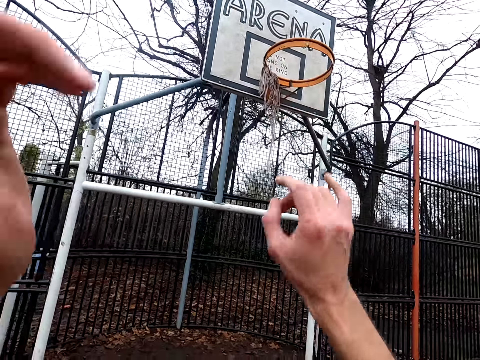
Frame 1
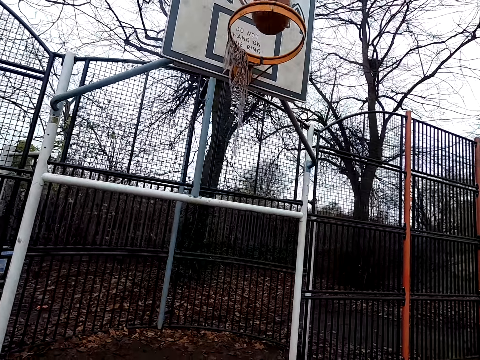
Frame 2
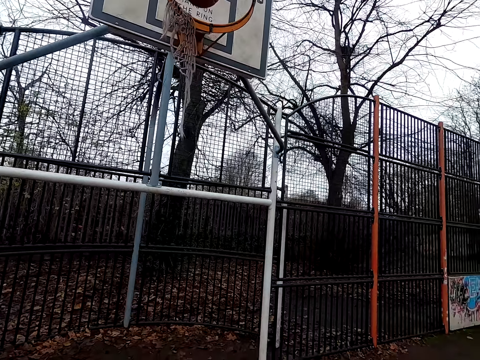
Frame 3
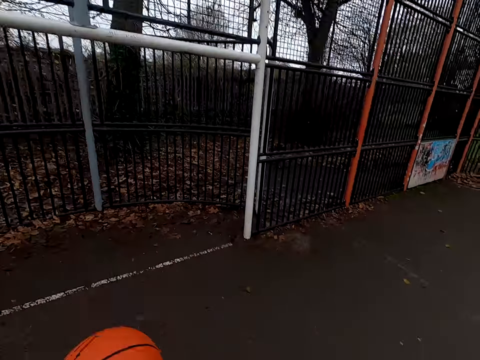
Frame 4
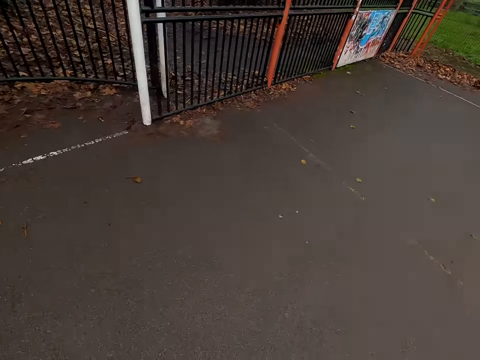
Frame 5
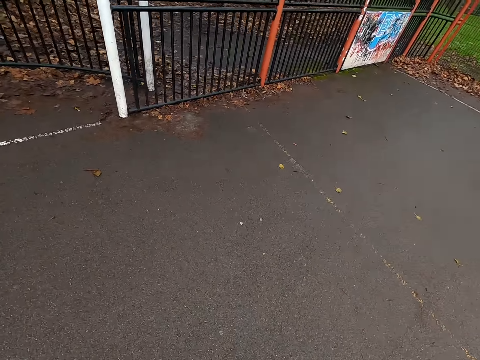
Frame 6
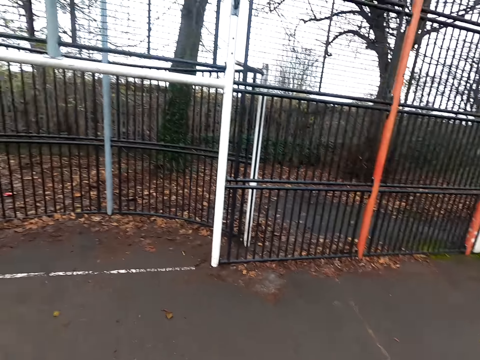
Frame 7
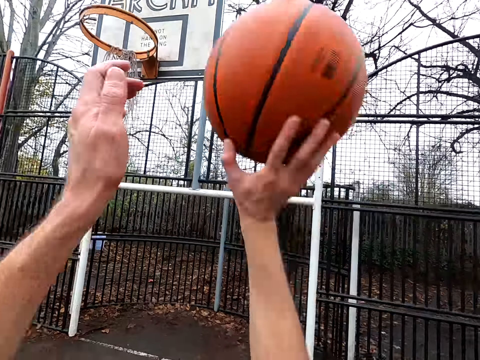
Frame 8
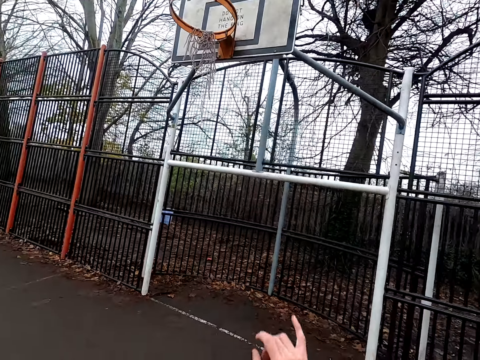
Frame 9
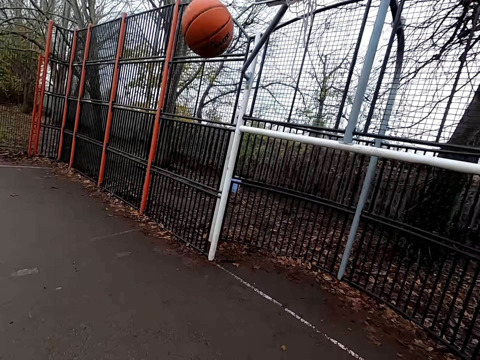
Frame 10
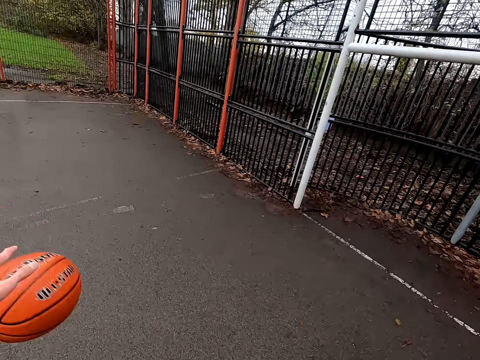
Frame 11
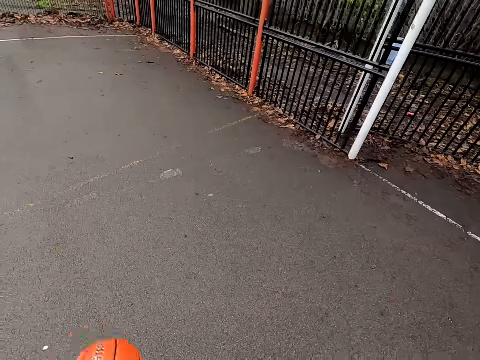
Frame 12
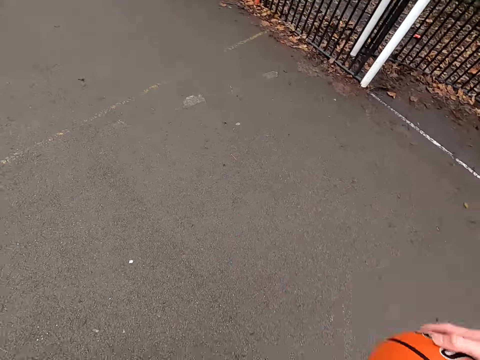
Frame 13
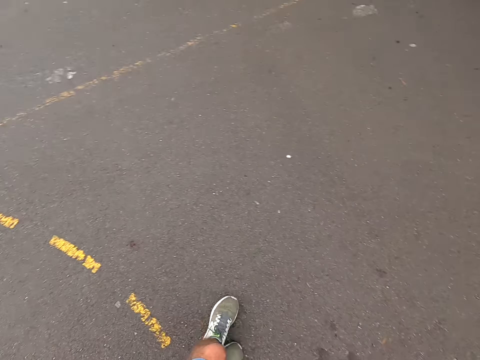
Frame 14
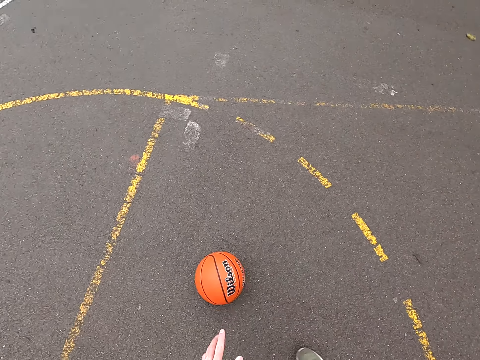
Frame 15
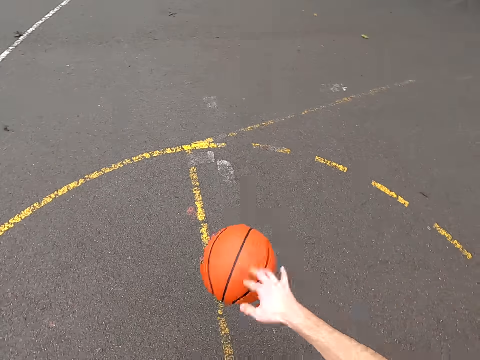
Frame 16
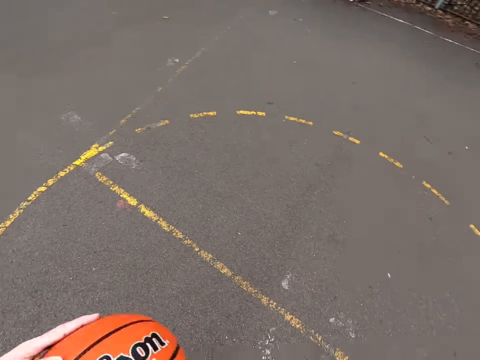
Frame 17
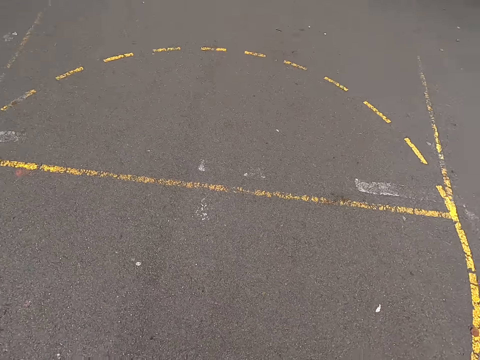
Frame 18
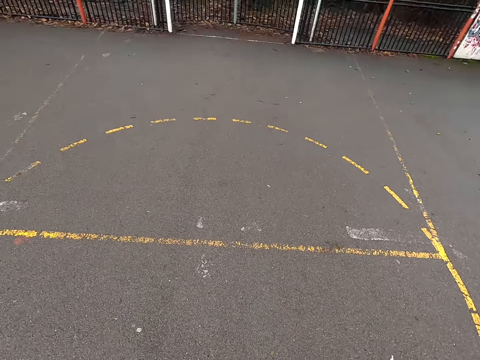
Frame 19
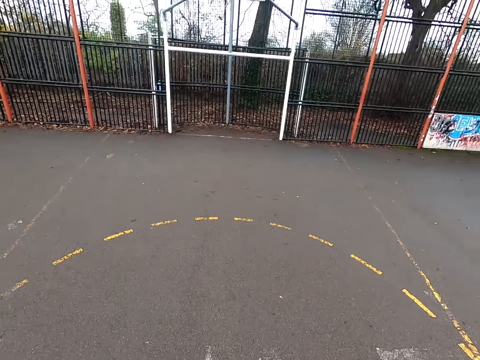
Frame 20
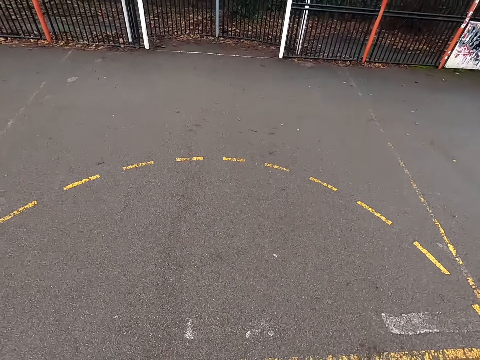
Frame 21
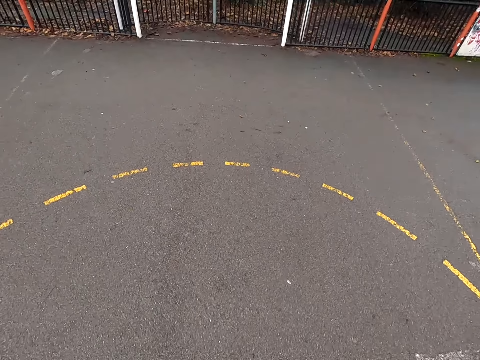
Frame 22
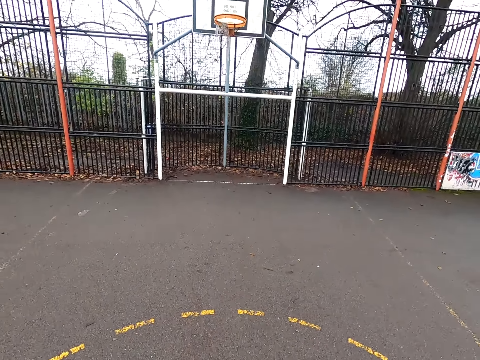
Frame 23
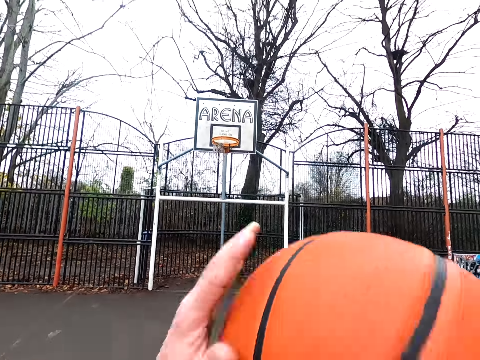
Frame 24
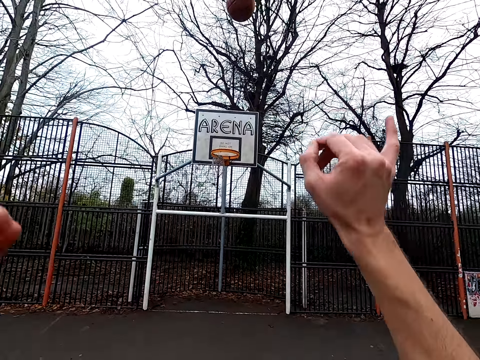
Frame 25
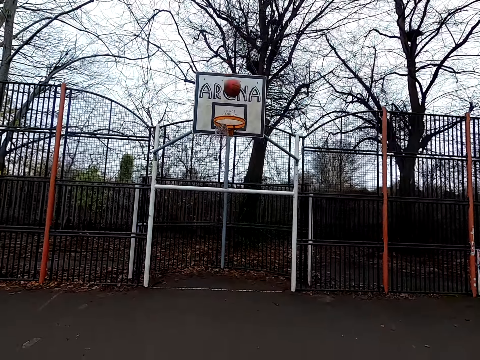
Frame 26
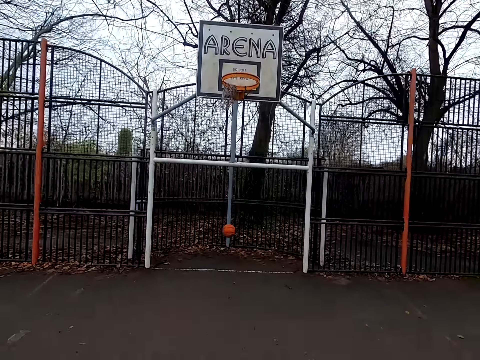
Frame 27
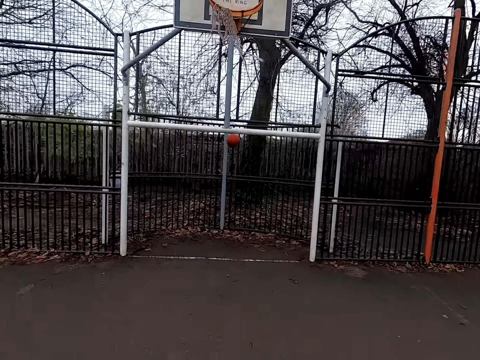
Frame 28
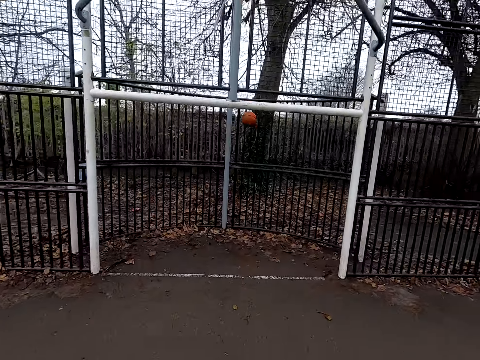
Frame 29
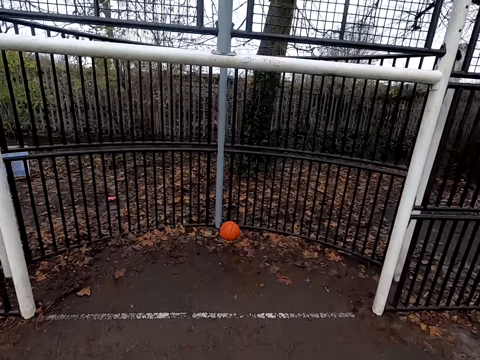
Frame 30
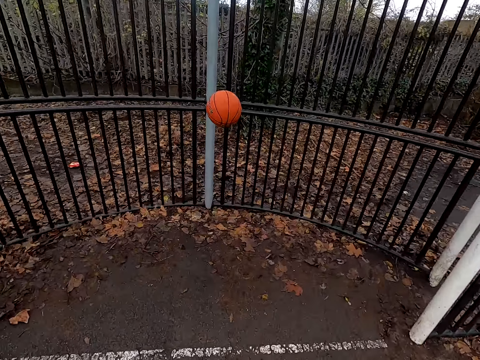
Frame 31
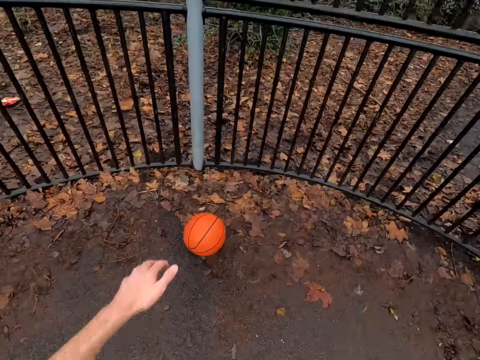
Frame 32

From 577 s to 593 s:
The camera wearer shoots the ball. They pick up the ball. They walk around. They shoot the ball. They take the ball. They dribble the ball. They walk around. They dribble the ball. They shoot the ball. They walk around.

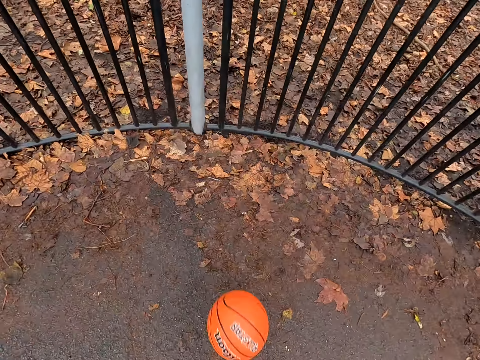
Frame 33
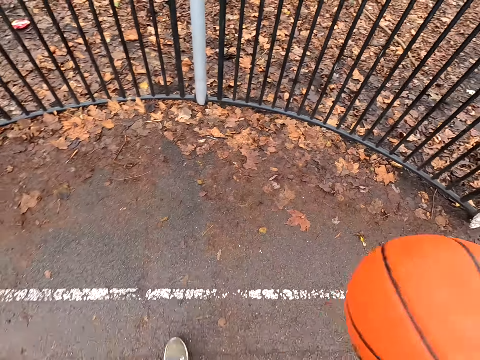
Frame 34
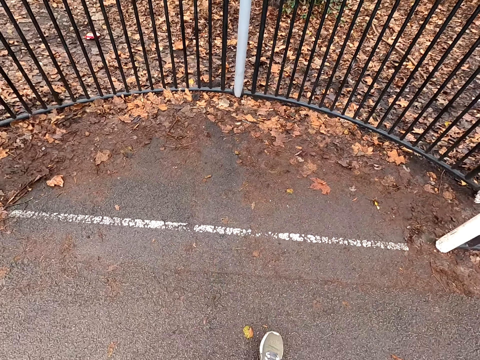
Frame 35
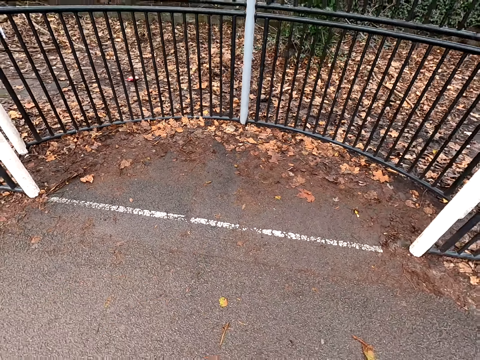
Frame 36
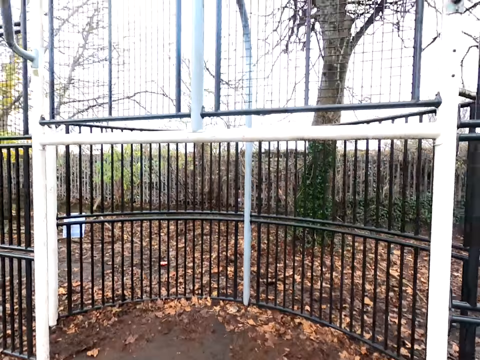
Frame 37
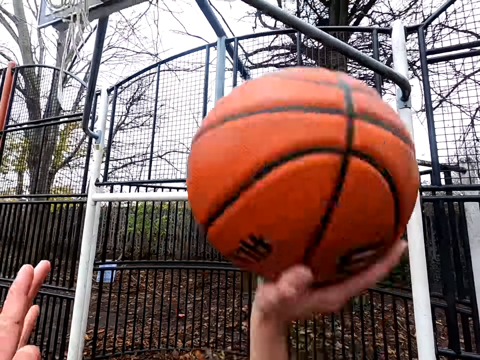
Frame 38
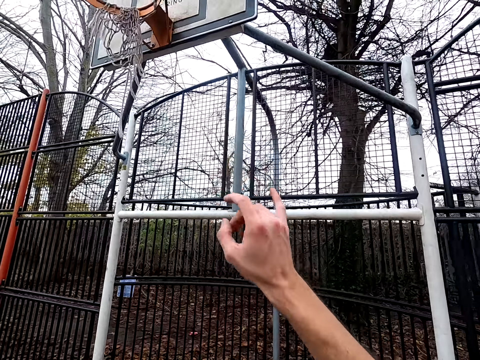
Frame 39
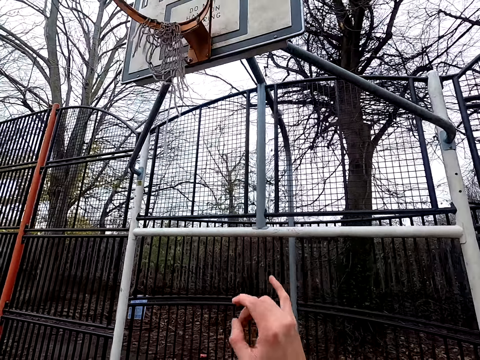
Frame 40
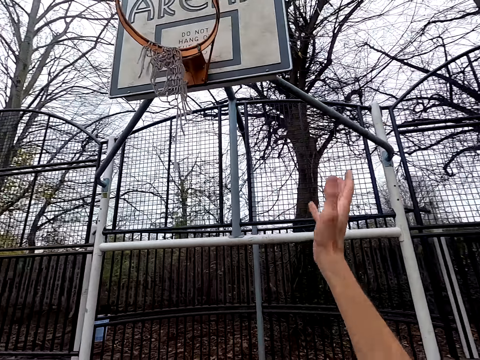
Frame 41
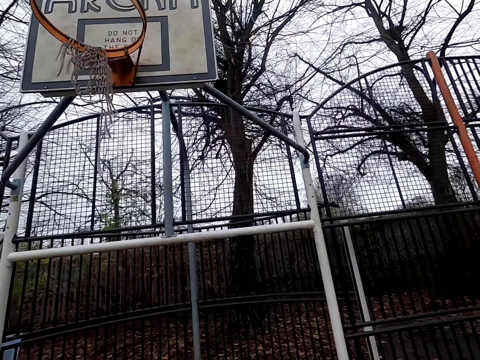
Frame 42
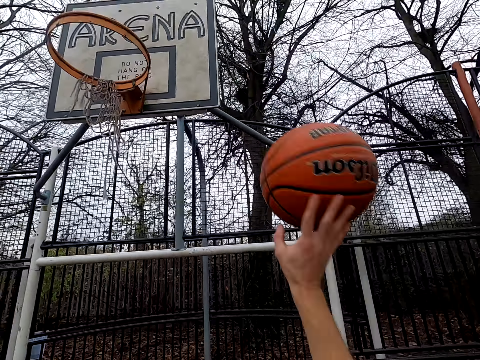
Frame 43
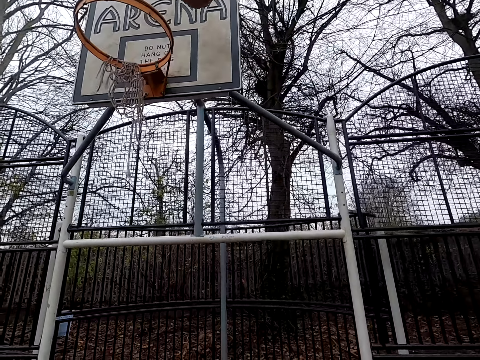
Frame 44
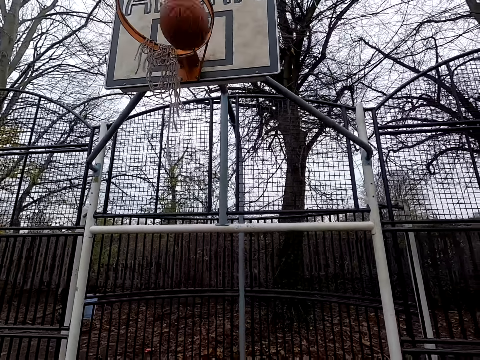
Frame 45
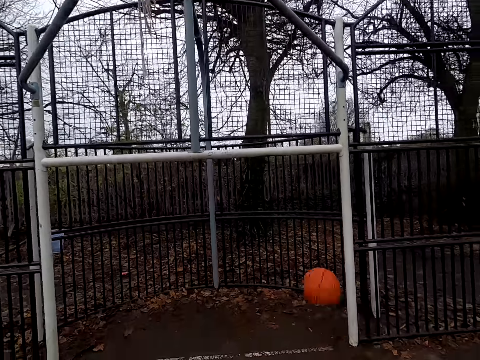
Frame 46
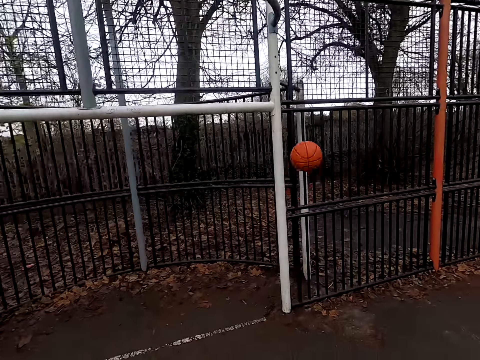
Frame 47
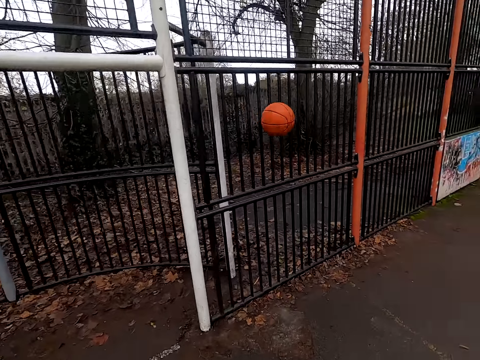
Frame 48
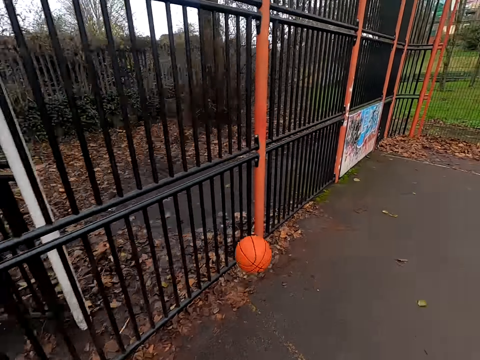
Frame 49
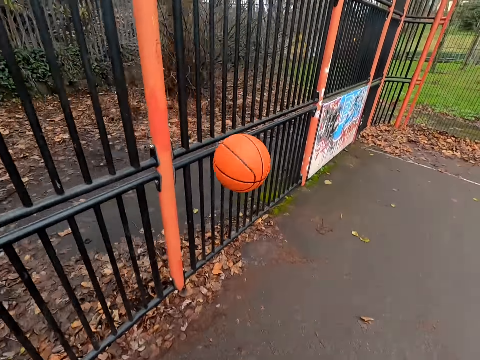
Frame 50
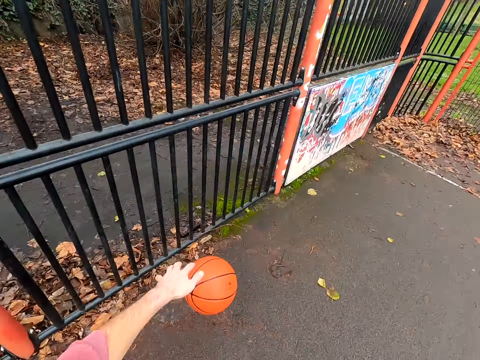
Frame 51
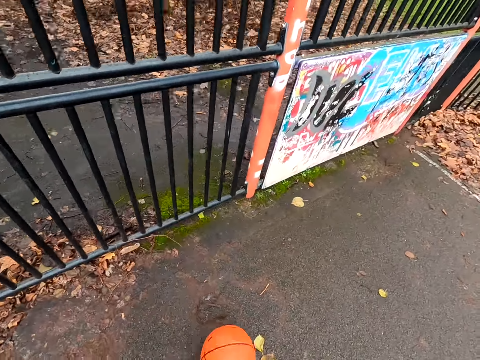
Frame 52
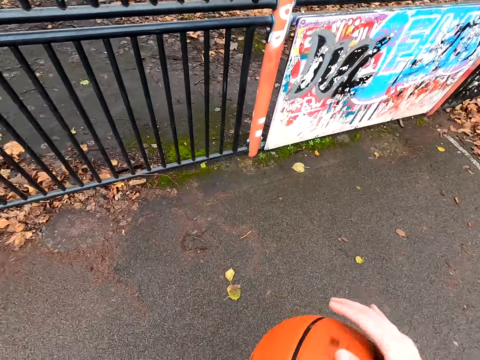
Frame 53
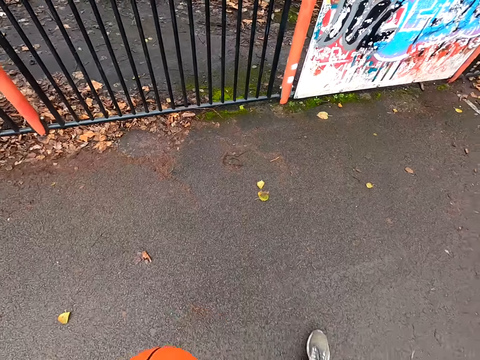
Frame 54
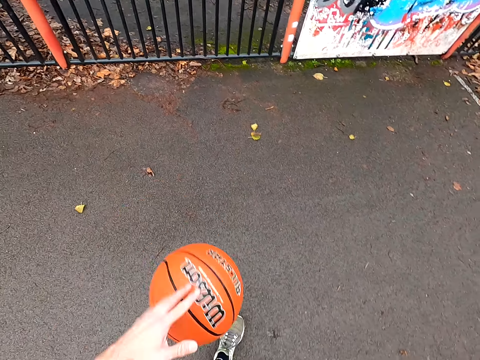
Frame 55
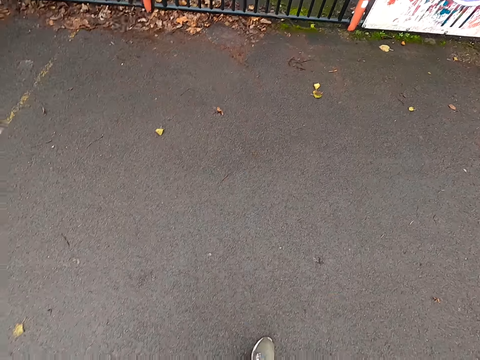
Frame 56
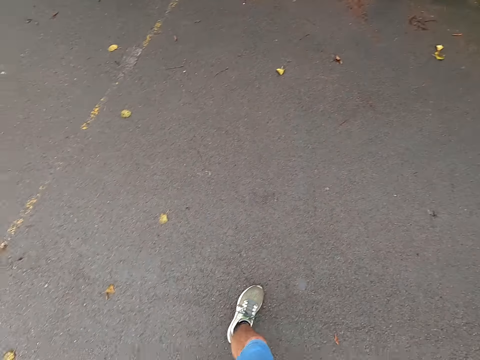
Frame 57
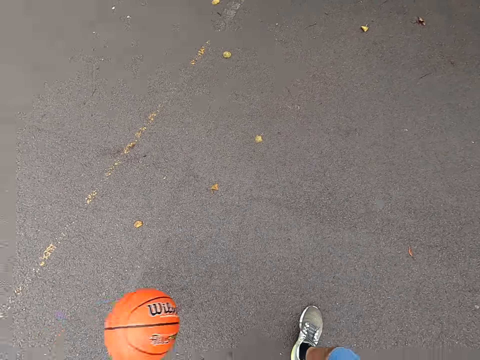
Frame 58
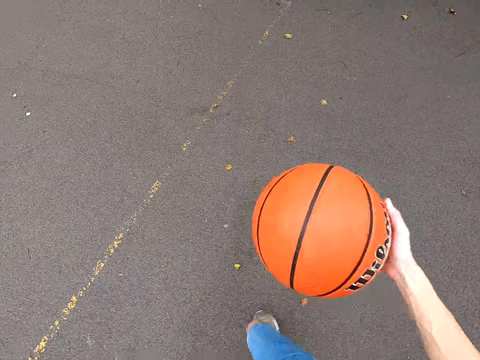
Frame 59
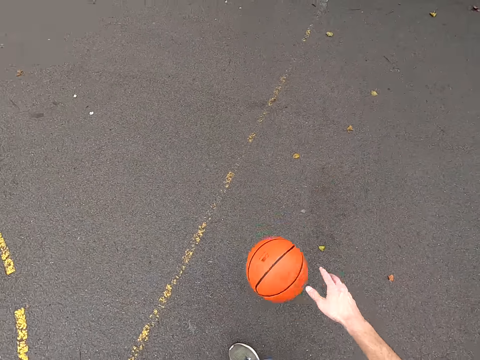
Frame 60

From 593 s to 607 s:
The camera wearer takes the ball. They dribble the ball. They shoot the ball. They take the ball. They shoot the ball. They walk around. They take the ball. They dribble the ball. They bounce the ball.
